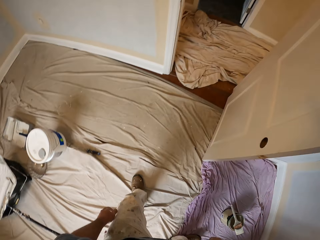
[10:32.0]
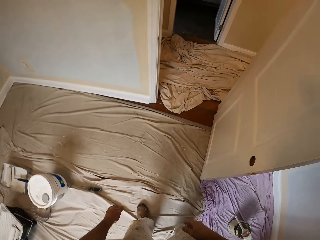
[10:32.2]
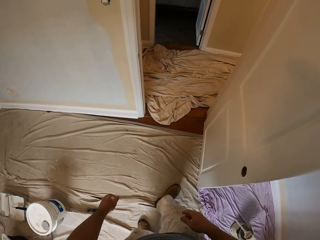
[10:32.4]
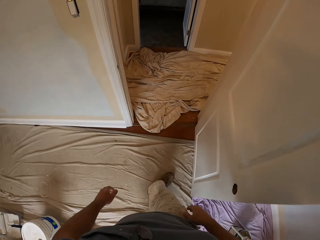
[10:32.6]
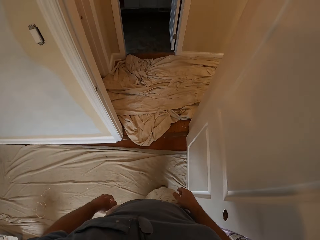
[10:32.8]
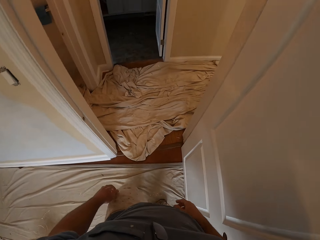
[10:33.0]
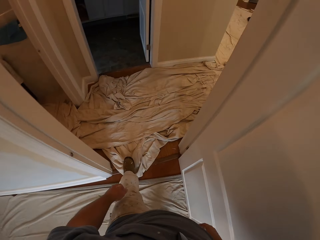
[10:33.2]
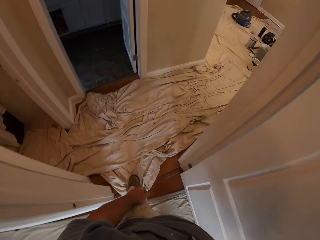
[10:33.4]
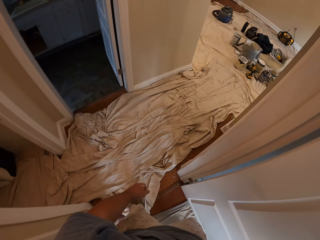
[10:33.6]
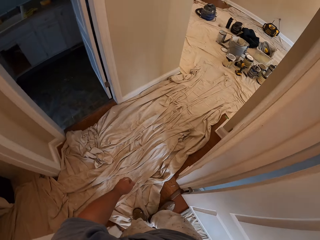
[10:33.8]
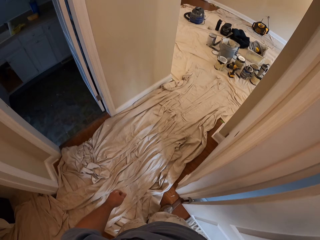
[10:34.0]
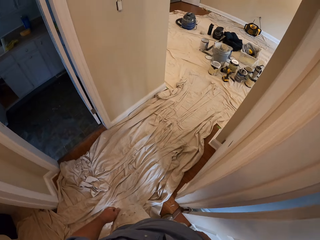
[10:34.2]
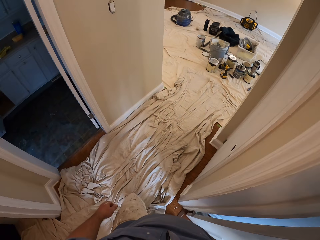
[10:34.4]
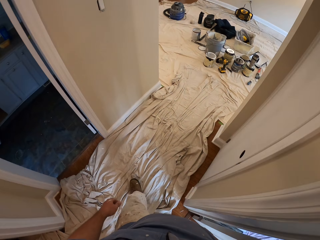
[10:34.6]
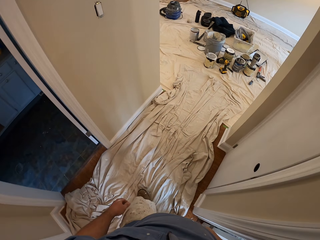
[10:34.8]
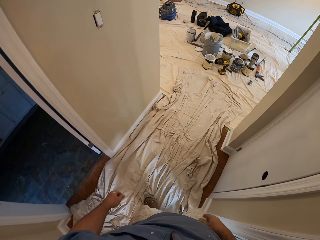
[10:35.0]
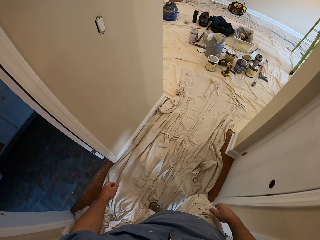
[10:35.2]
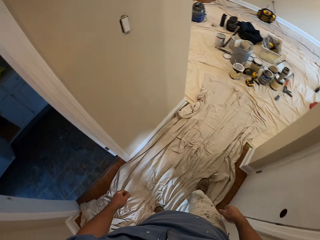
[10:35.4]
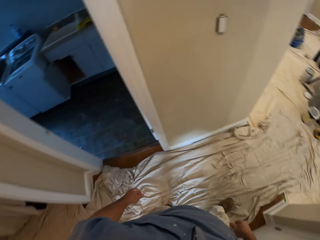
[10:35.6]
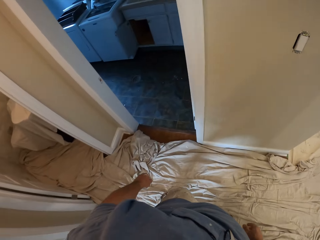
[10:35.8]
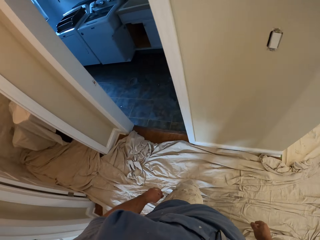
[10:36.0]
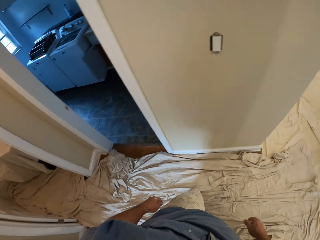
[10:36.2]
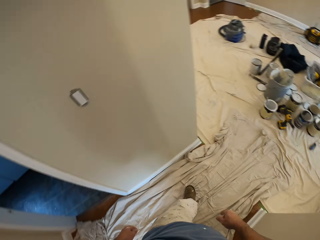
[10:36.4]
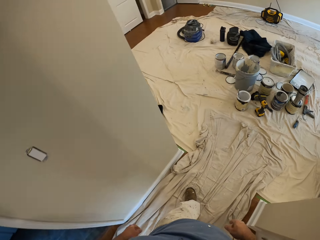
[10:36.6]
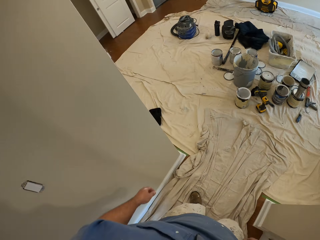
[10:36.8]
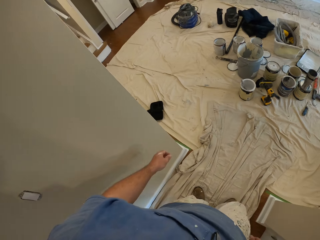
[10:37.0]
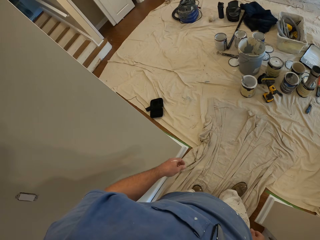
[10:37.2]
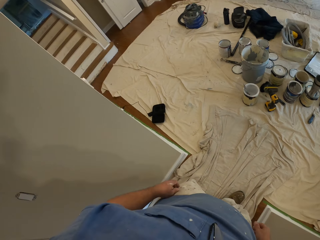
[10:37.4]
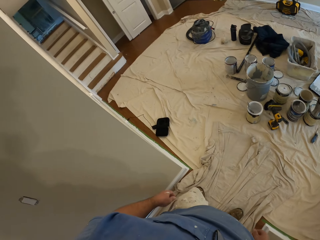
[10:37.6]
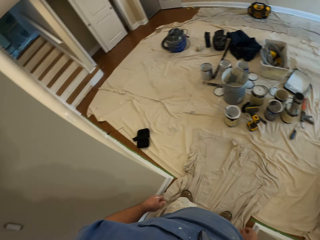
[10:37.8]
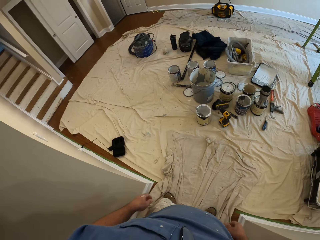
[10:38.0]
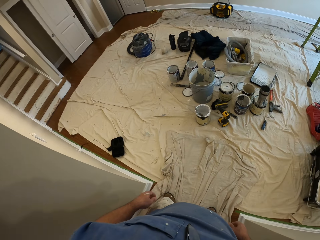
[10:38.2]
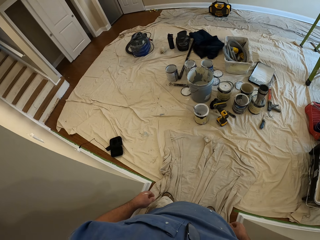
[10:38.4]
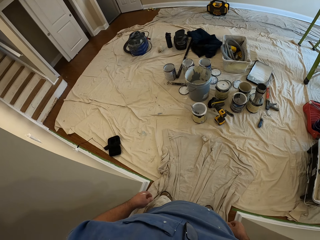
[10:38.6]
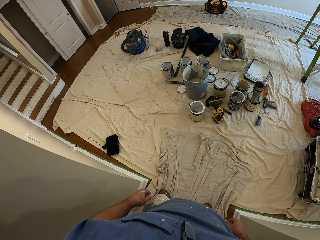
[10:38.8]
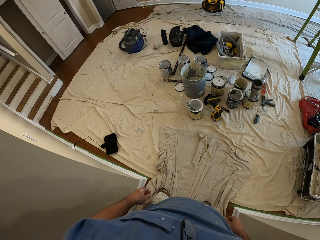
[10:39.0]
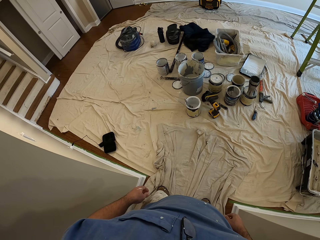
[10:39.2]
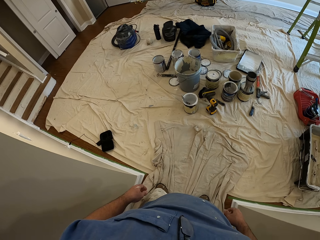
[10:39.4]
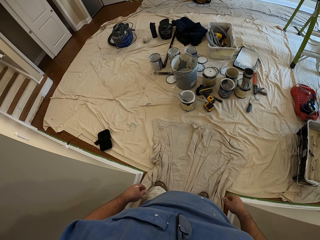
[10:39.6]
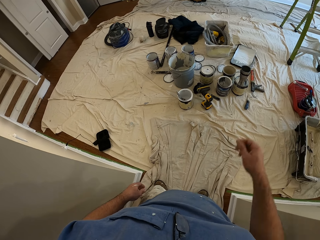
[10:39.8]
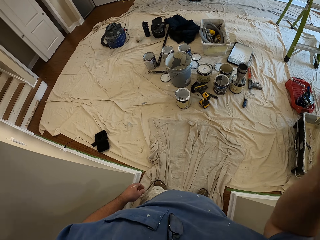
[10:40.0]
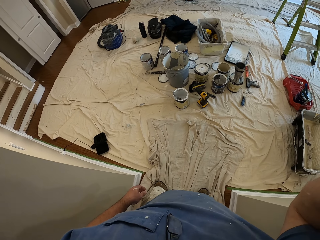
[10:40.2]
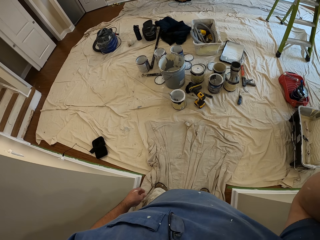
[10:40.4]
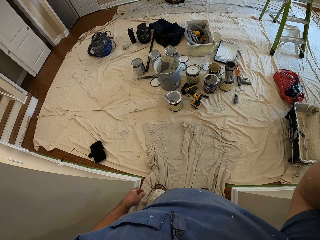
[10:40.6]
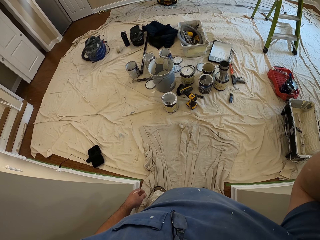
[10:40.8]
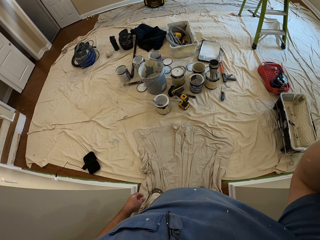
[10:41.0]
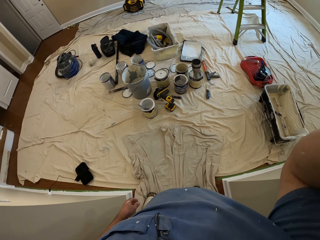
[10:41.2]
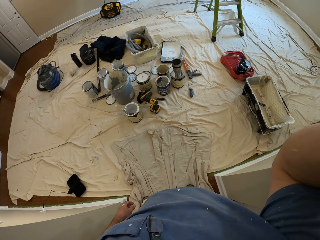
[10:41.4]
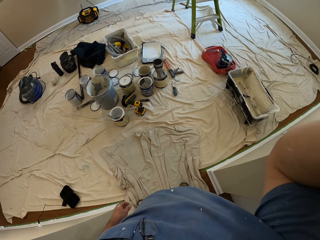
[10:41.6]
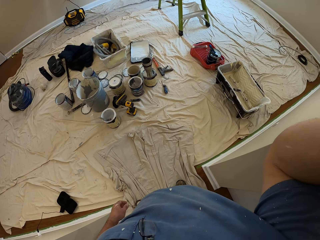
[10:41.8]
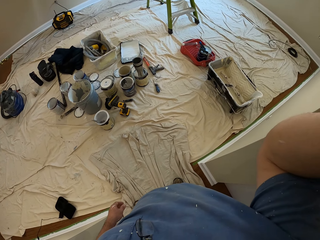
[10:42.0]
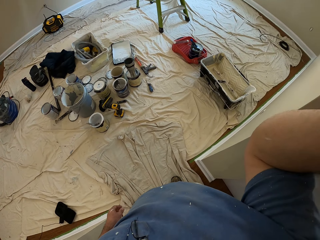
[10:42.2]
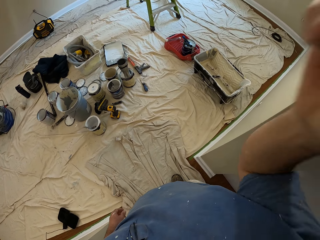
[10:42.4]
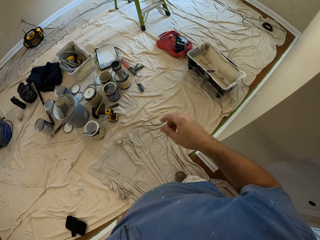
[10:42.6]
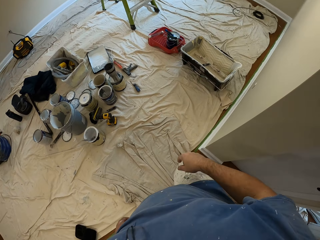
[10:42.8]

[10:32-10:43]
The camera wearer walks to a different room. He stops moving. He raises his right hand up.

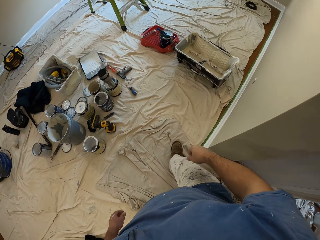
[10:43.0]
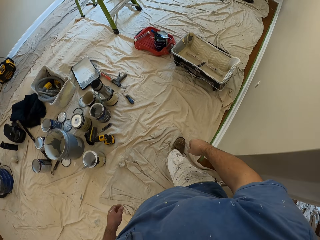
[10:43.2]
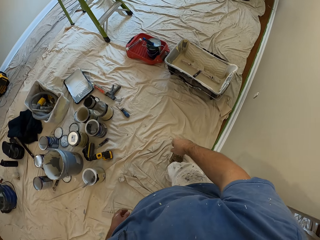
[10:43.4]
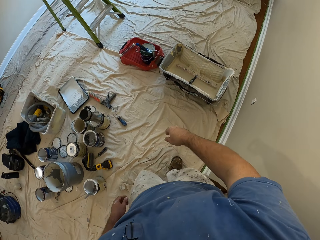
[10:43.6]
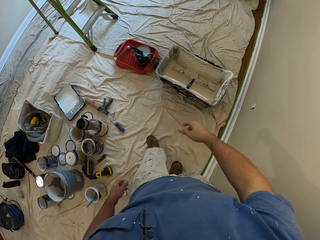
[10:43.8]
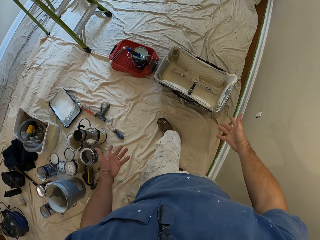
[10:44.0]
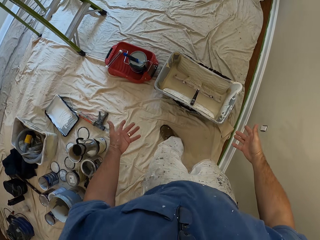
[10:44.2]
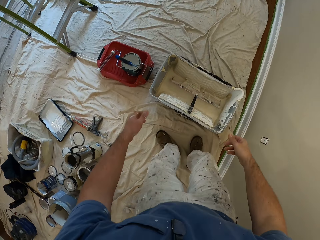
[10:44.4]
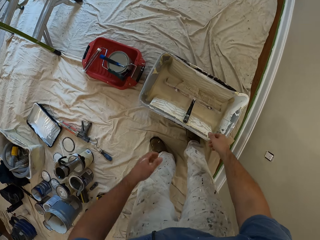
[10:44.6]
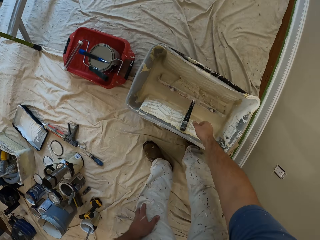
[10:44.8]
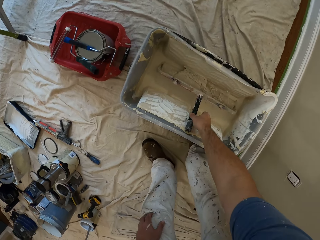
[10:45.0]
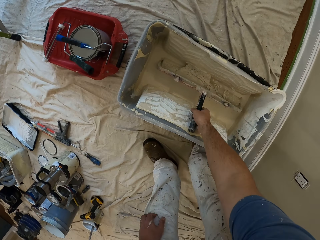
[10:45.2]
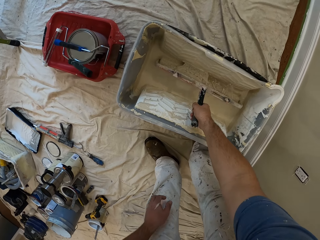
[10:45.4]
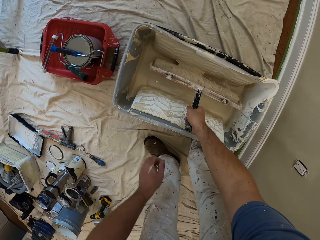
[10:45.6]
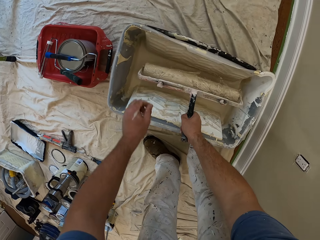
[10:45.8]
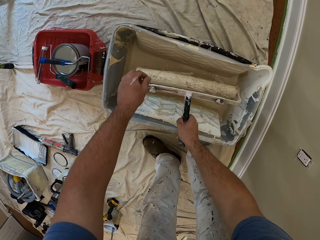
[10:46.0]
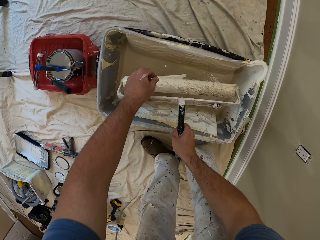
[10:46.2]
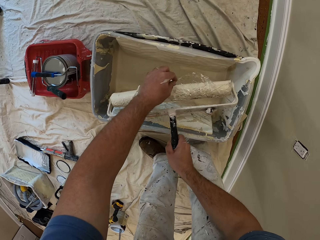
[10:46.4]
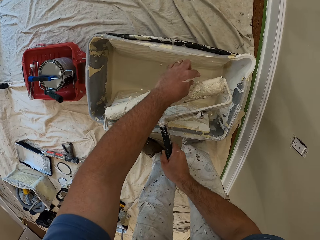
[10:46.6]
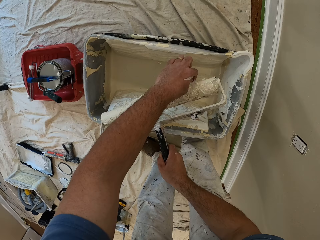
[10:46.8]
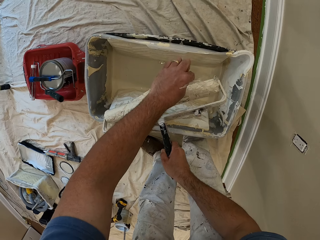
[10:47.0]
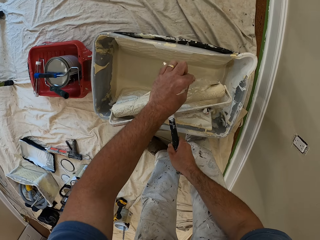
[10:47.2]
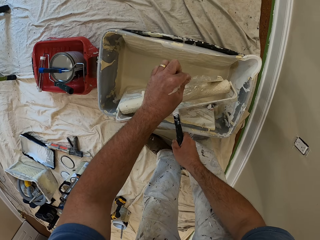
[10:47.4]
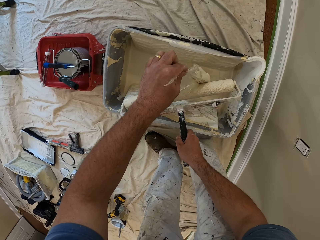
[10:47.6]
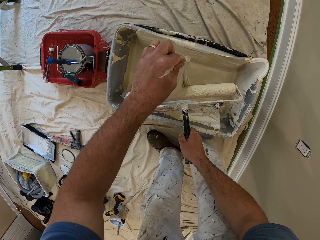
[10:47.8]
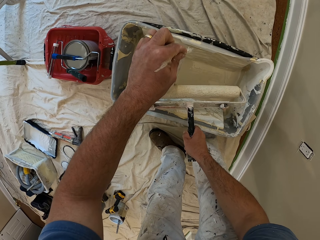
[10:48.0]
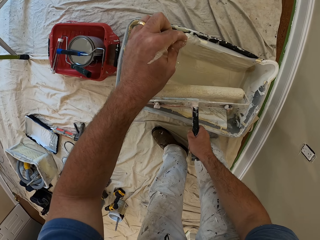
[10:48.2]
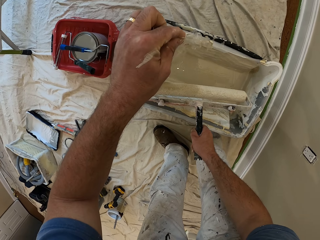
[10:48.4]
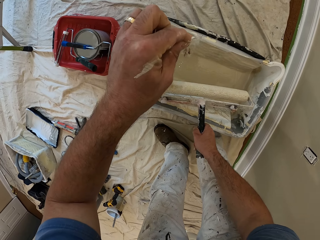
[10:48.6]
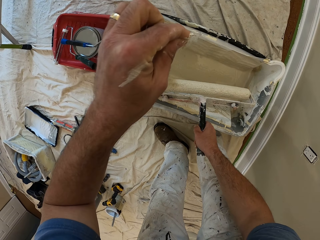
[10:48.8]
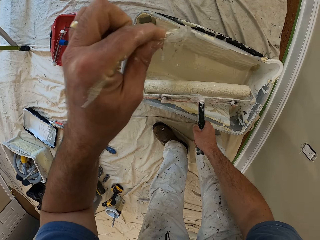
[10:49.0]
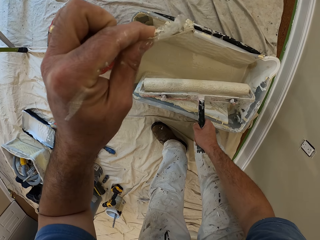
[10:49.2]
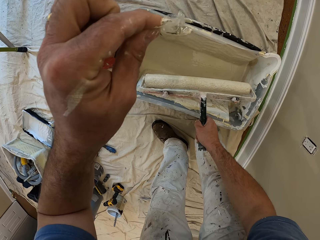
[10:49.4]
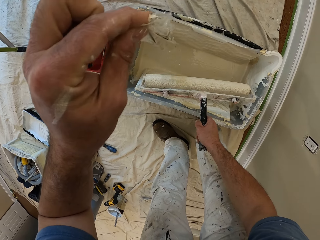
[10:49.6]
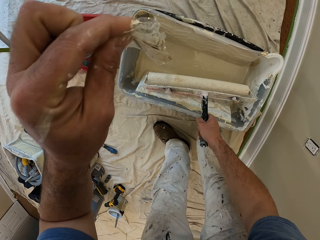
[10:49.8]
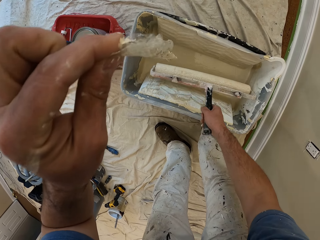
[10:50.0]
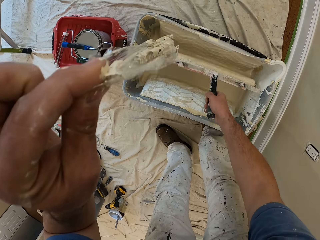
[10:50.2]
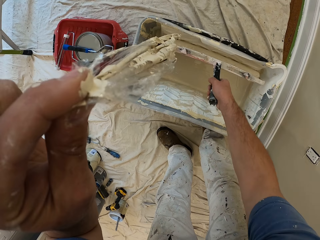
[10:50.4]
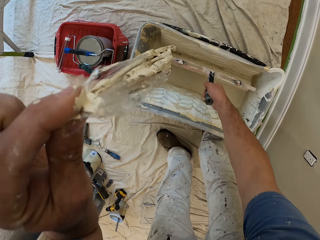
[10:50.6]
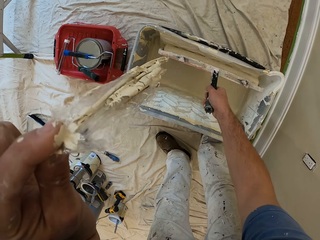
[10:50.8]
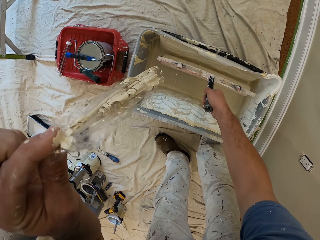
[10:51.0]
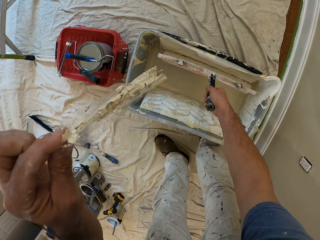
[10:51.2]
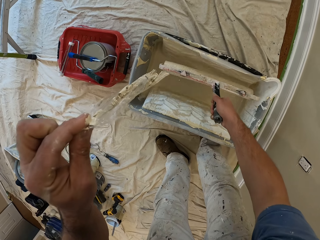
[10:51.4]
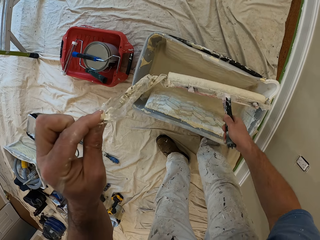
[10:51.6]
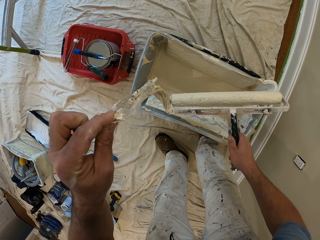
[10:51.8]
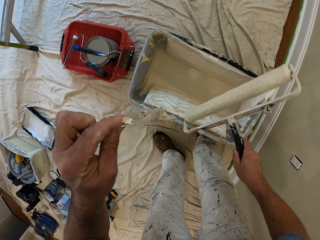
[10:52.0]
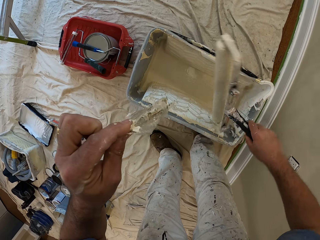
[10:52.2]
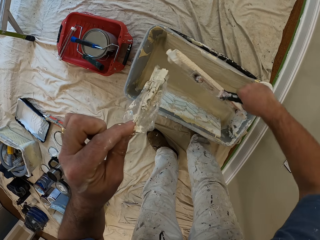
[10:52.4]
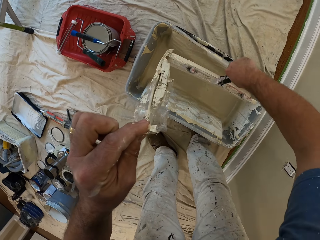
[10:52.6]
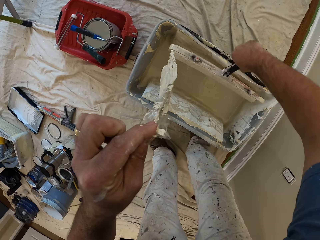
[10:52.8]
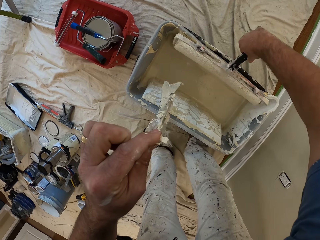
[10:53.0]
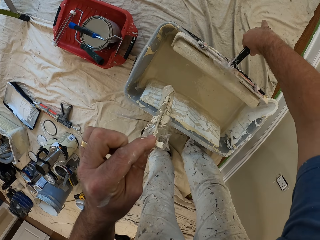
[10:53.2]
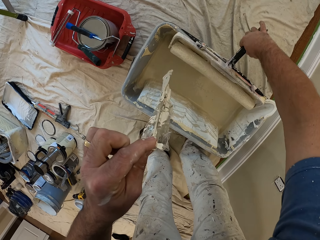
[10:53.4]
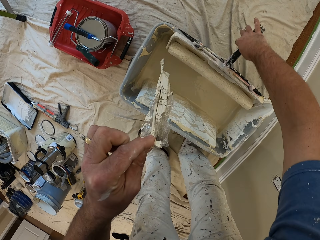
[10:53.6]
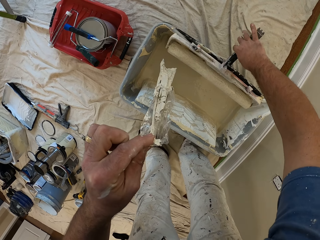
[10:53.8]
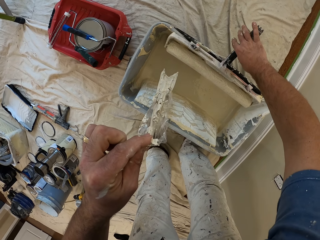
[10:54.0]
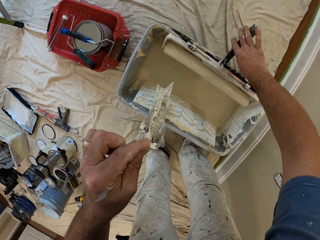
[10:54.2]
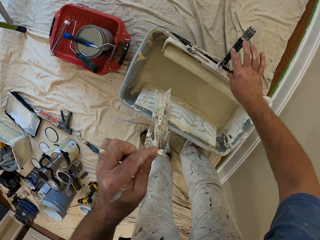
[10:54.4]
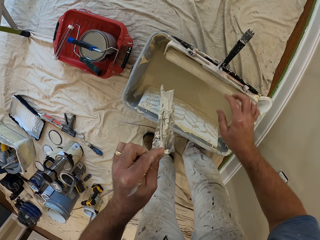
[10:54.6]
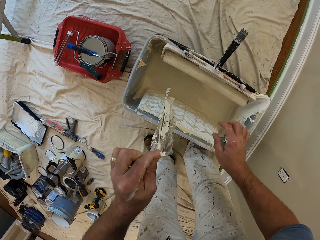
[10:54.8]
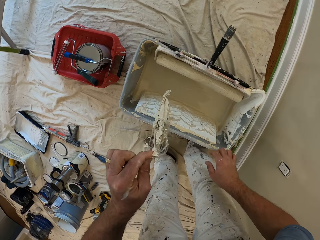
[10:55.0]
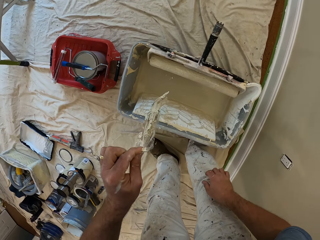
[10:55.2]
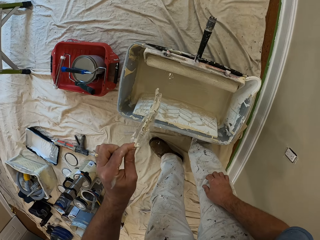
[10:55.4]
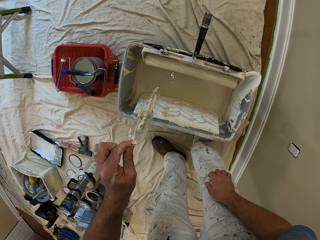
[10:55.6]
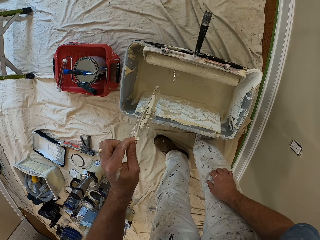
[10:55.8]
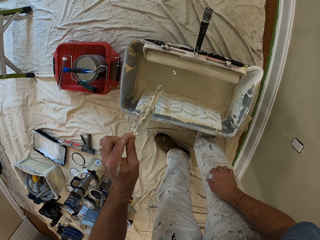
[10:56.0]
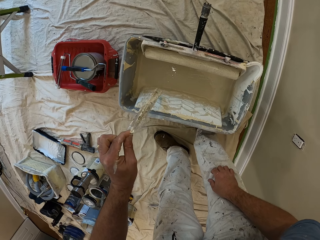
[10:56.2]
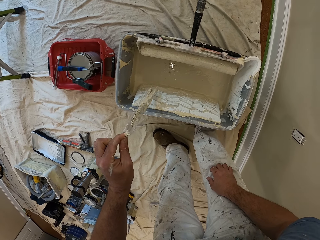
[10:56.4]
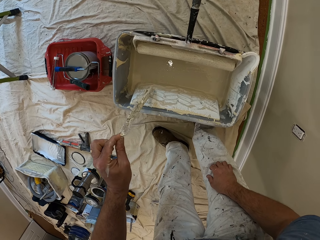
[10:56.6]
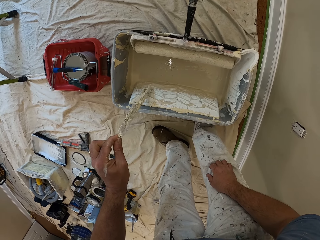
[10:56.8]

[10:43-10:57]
The camera wearer moves around the house. They pick up a paint roller inside a paint bucket. They remove a nylon on the paint roller. They dip the paint roller into the paint can. They rub the paint roller on the paint bucket. They hang the paint roller on the edge of the bucket.
